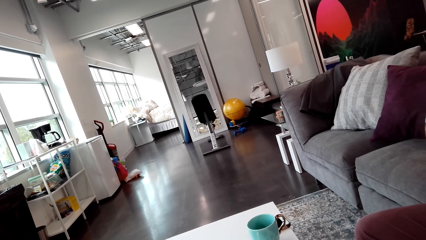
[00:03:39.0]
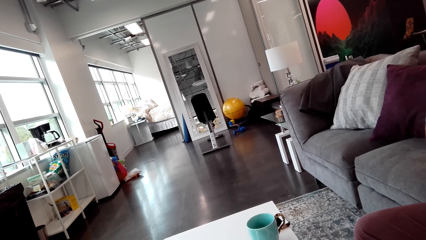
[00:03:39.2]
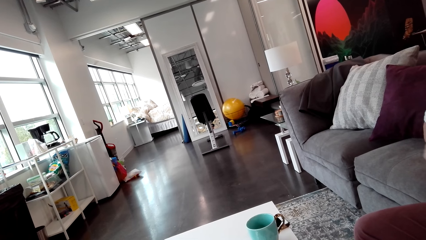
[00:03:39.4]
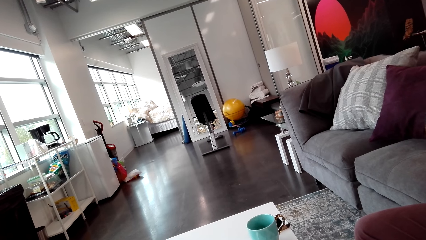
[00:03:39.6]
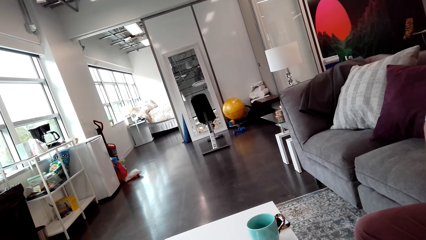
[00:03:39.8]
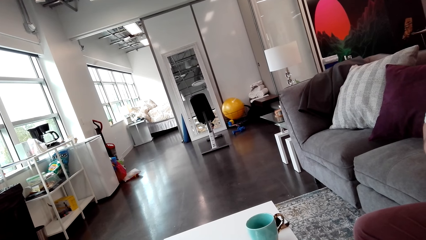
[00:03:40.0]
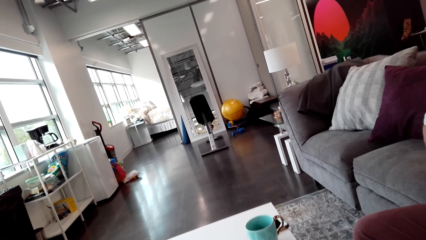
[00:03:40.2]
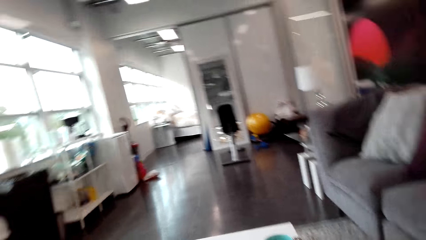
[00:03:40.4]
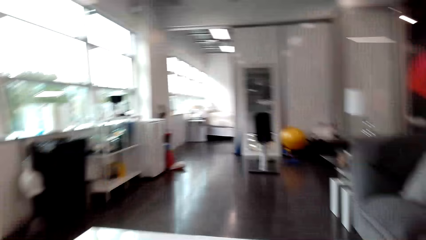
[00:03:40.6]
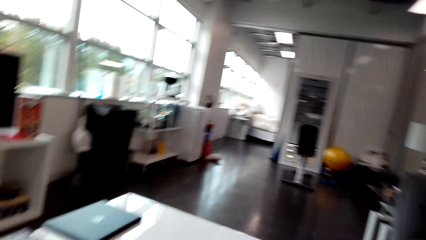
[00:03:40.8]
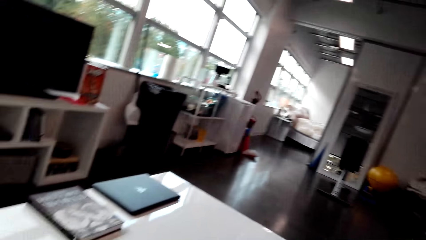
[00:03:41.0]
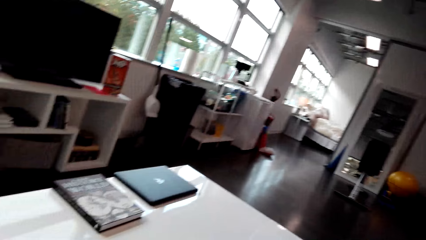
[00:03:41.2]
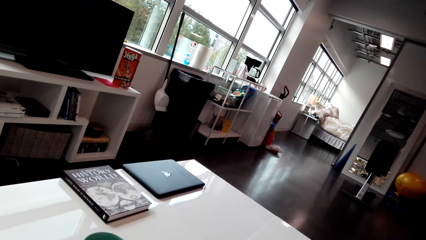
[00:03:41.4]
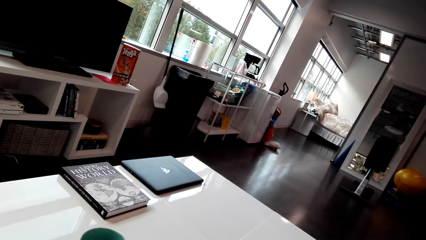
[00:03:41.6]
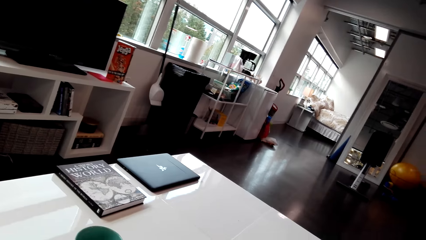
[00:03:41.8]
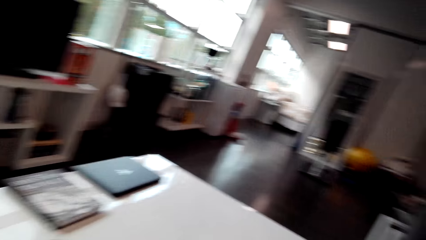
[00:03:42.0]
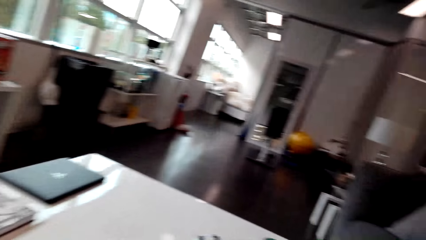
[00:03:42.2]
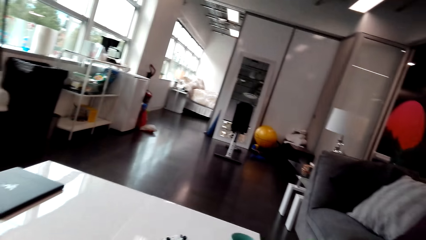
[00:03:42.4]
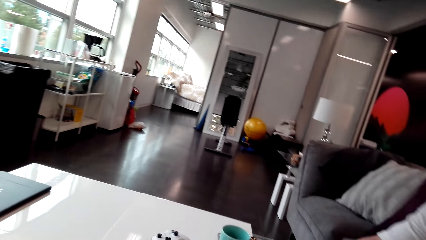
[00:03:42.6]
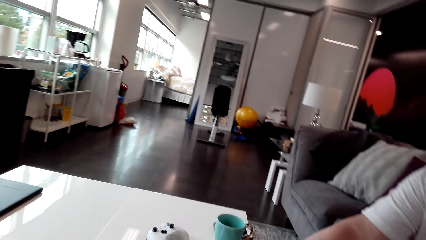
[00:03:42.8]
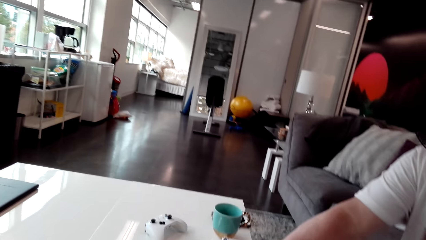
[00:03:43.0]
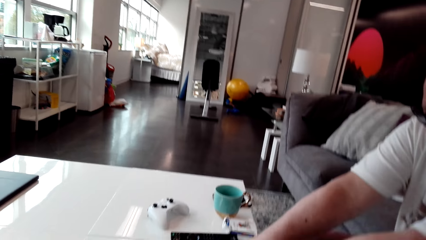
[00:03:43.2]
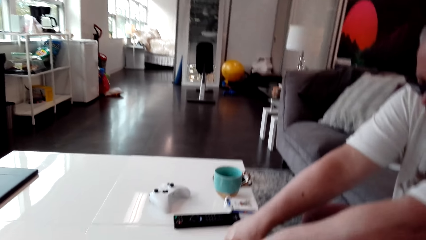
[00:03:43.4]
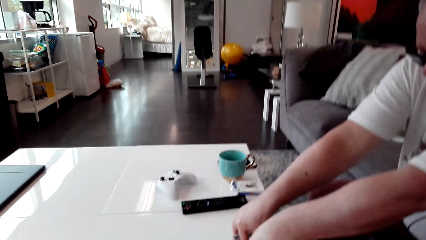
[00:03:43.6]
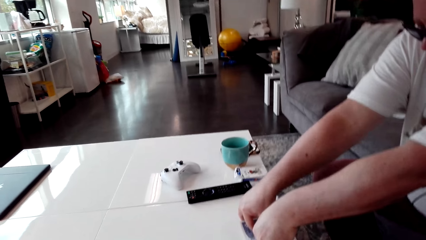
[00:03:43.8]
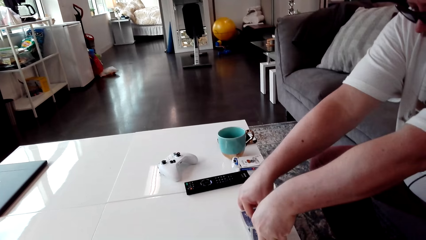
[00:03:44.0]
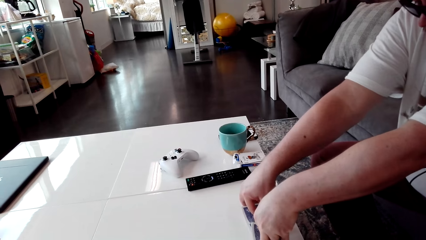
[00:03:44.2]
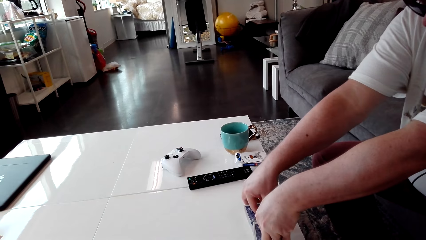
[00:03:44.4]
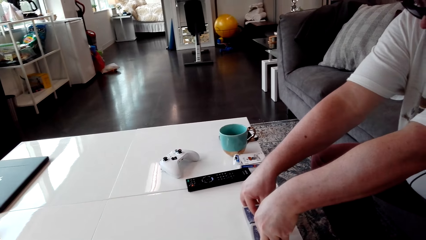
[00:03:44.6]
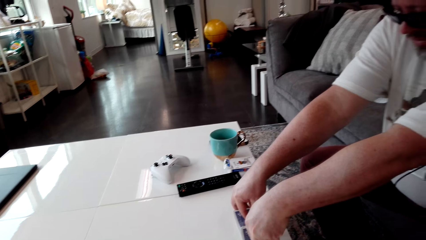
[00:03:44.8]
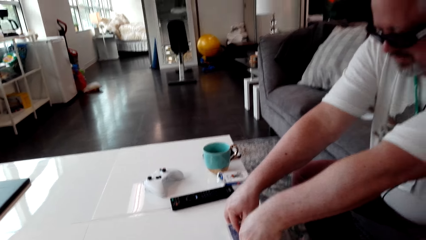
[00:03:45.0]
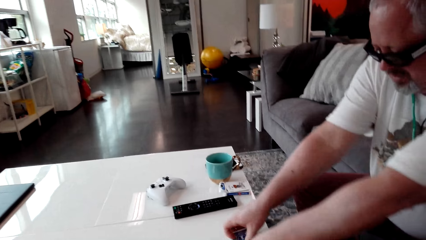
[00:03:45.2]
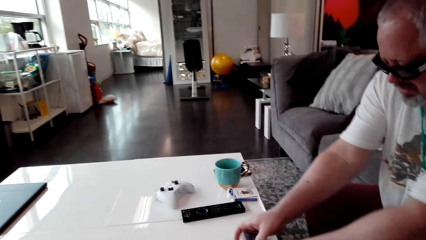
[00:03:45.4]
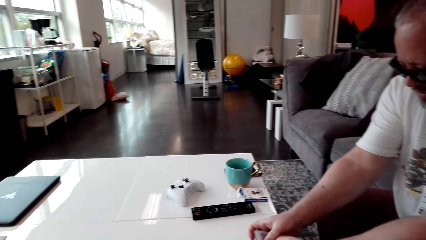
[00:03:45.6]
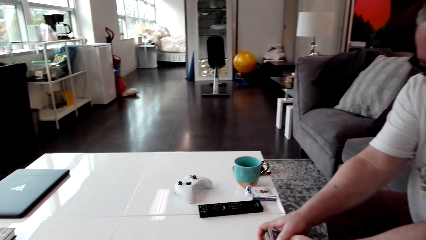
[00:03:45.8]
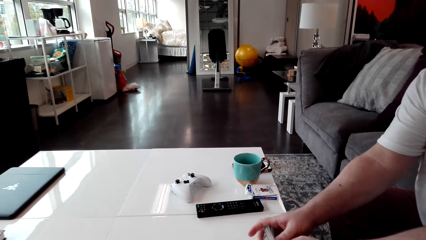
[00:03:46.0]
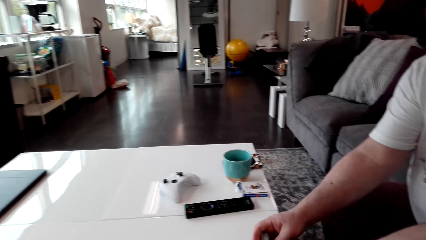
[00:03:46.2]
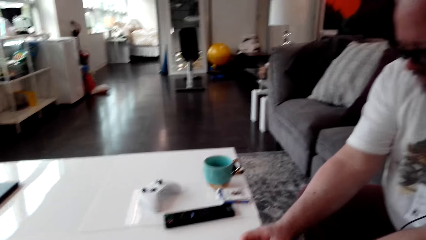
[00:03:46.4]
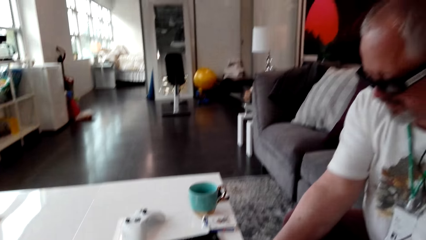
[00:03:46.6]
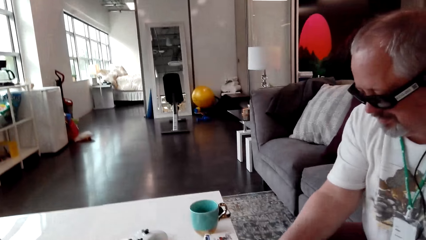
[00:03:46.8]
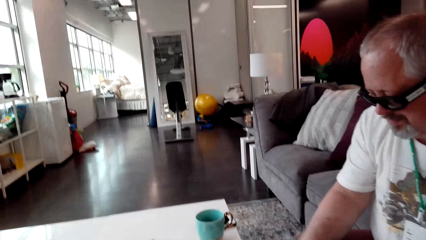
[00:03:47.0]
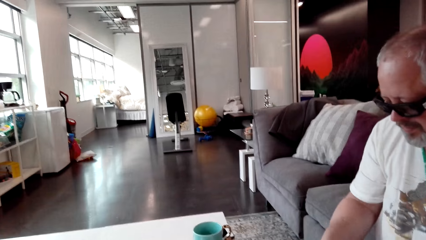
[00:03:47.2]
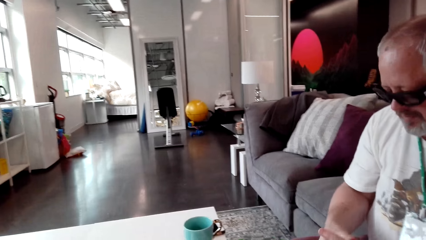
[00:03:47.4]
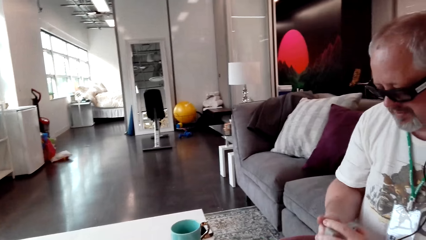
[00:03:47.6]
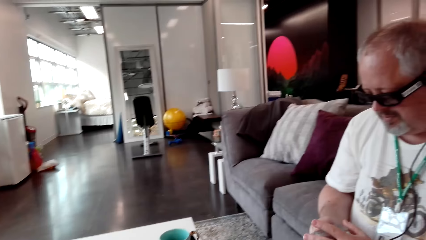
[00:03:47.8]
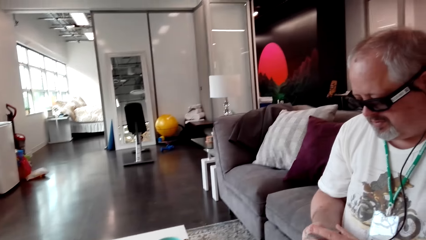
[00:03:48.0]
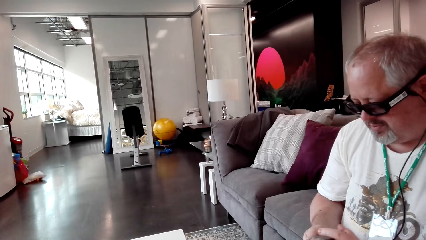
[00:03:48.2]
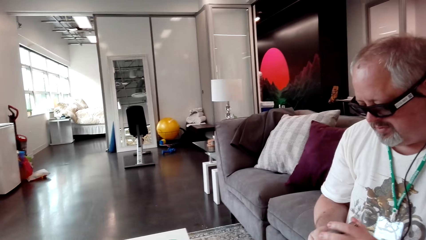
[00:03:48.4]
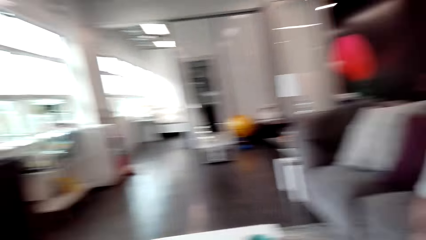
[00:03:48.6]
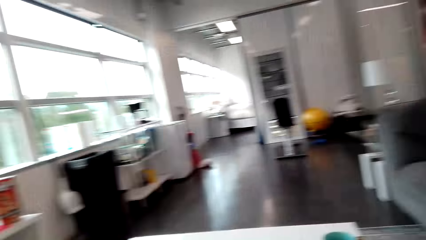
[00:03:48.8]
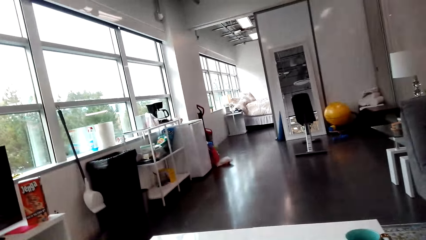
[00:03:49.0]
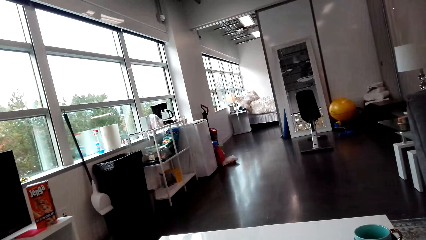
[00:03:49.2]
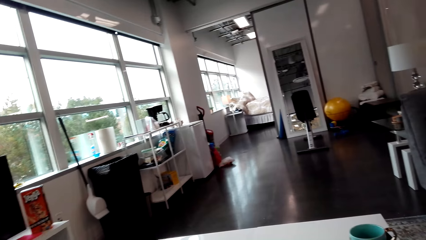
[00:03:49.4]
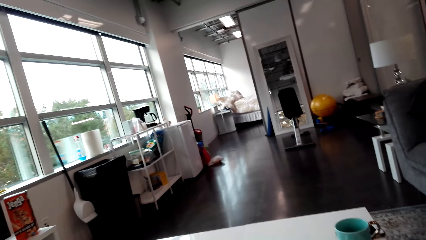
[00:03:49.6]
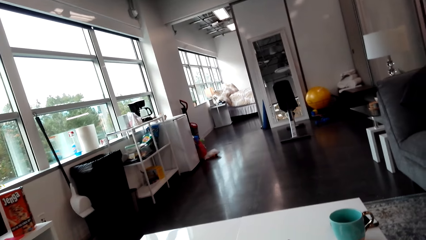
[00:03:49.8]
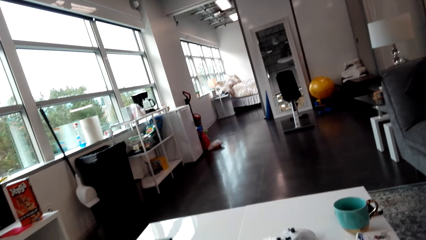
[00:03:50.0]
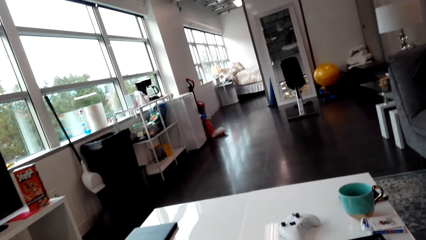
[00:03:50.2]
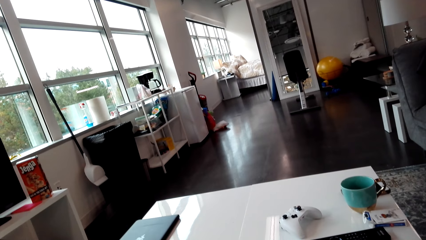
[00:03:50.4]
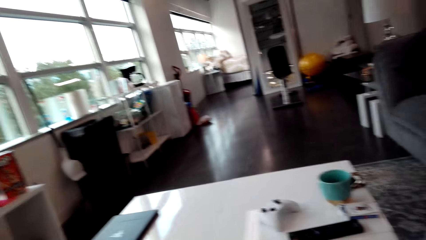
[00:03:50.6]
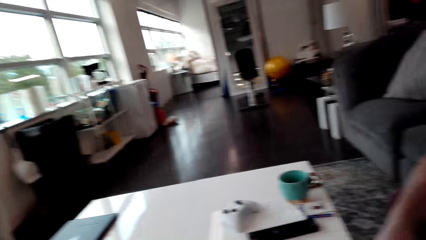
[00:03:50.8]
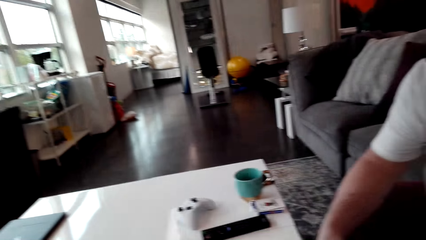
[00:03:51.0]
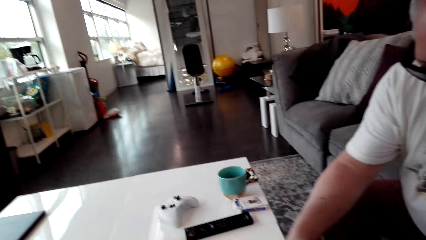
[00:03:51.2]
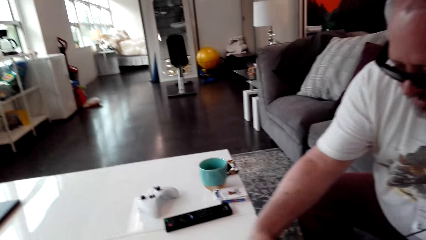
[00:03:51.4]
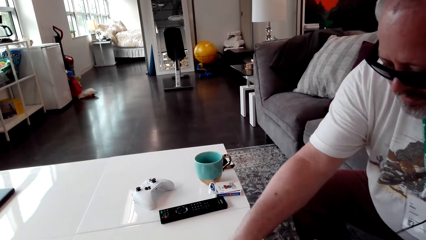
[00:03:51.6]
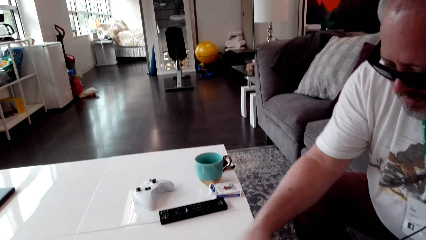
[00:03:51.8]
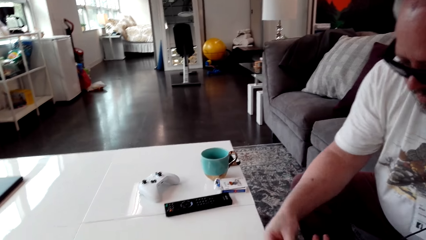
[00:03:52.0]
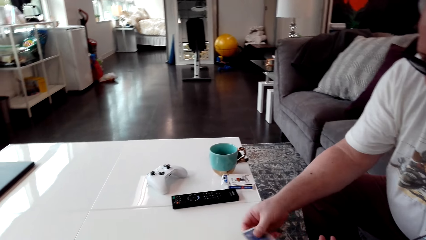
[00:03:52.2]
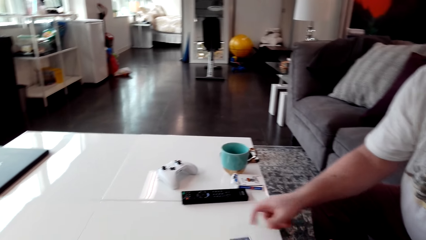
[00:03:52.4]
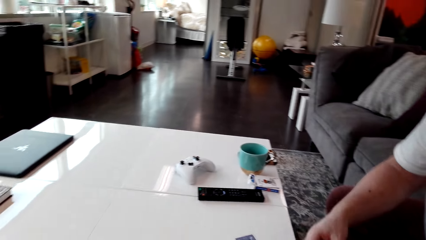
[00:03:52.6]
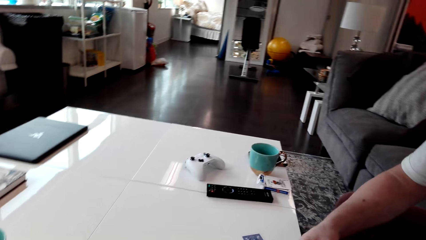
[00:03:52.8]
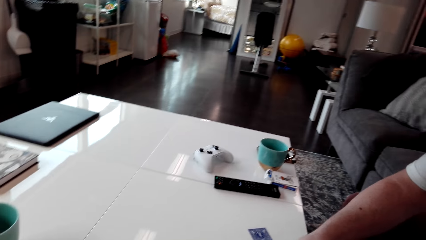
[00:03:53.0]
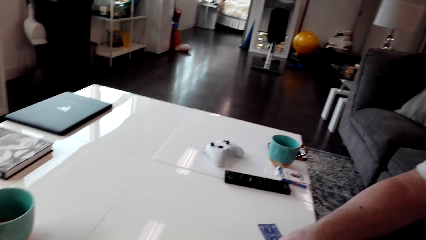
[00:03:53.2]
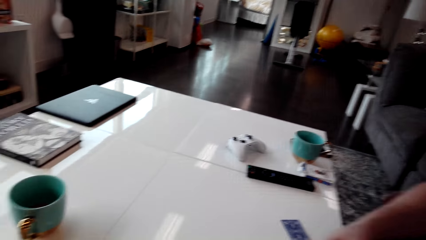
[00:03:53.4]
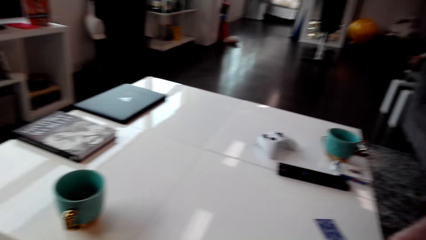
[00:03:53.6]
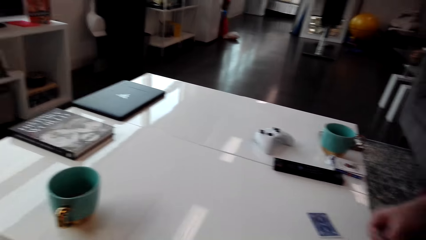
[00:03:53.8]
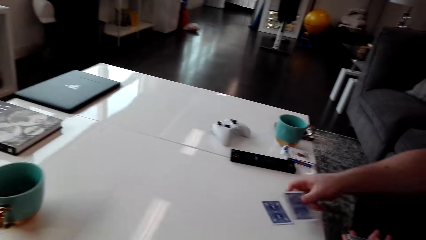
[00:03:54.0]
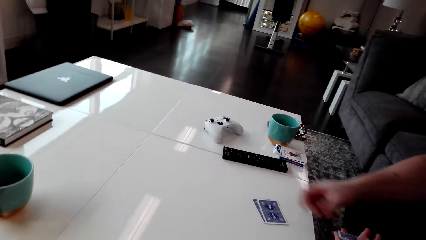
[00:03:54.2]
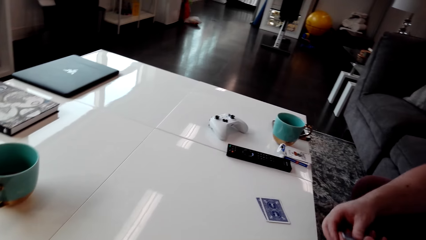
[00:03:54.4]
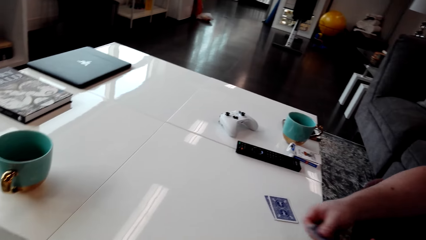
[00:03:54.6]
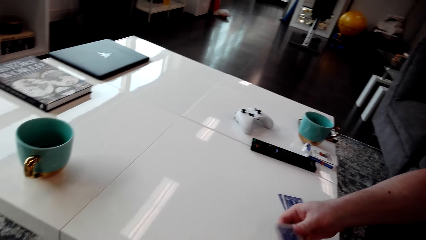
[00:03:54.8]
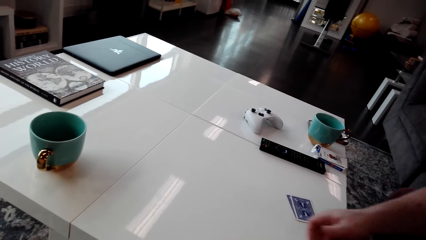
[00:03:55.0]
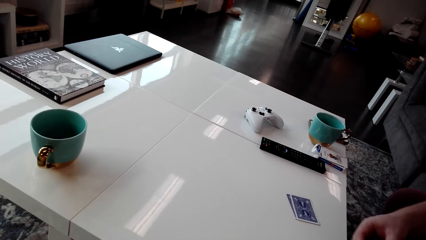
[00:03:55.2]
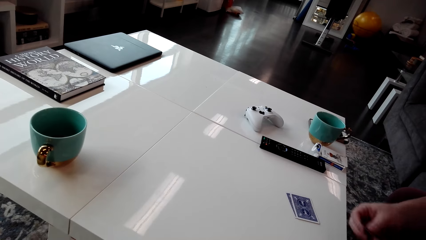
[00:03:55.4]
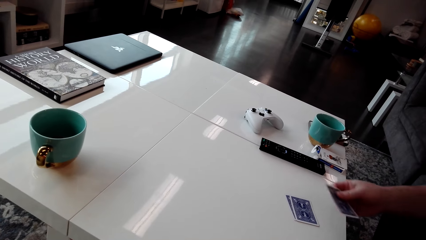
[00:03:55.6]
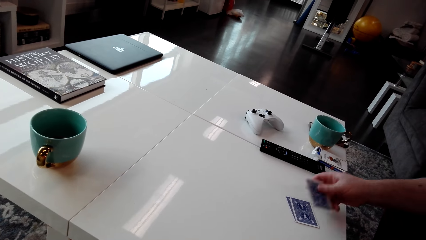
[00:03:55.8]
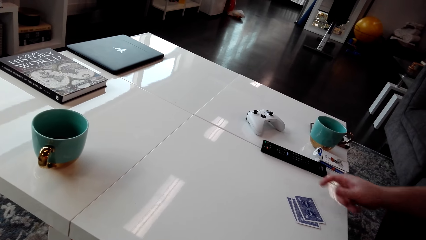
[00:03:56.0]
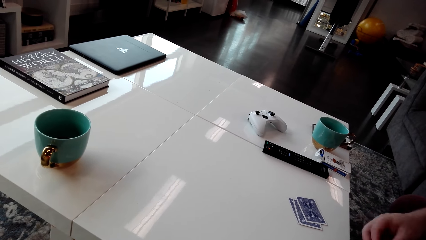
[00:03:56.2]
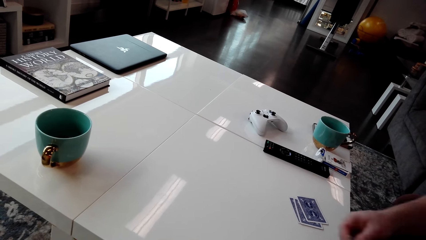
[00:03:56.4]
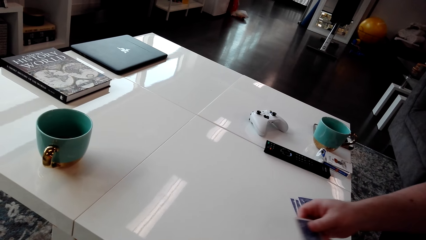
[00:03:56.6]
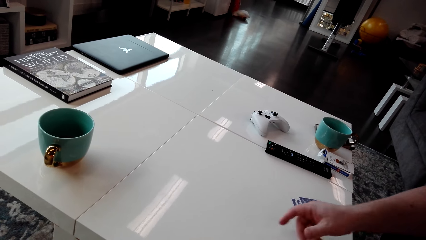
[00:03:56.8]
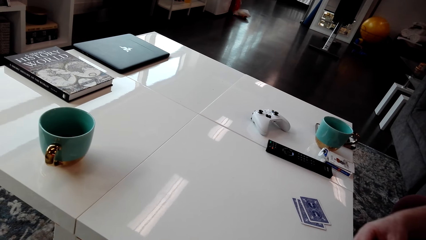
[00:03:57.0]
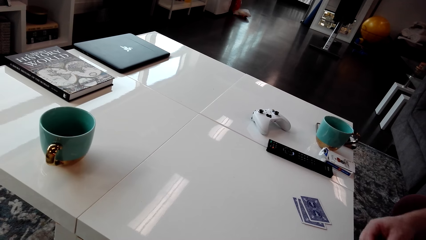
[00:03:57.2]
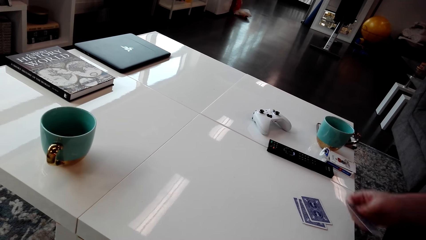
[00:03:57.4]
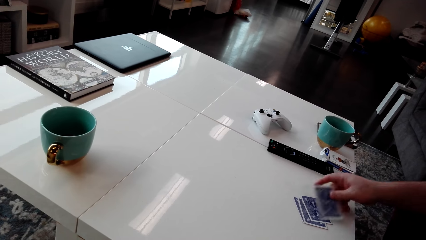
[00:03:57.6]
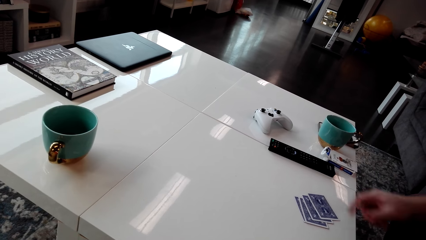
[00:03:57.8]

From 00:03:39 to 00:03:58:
The camera wearer looks around the house. A man places the cards on the table. The man moves the cards on the table, shuffles the cards on the table, puts the cards together and moves the cards in his hands. The camera wearer looks around the house. The man puts the cards on the table and shares out the cards to the camera wearer.
